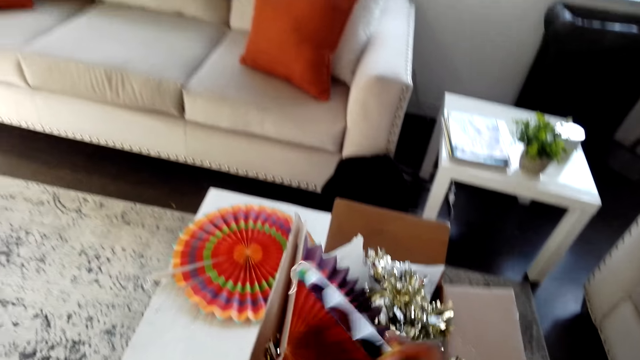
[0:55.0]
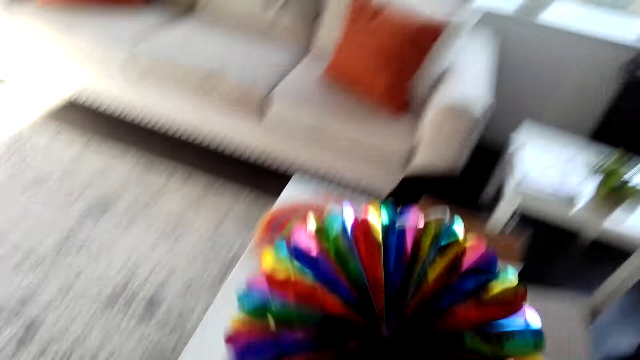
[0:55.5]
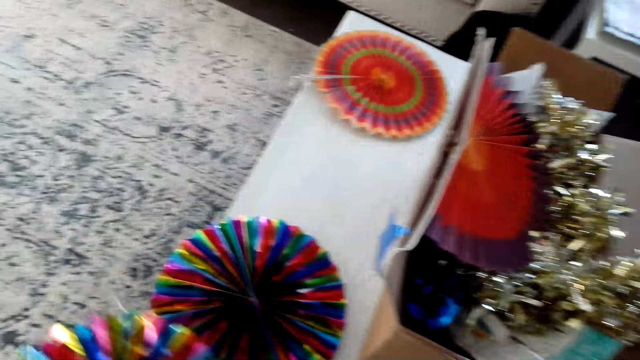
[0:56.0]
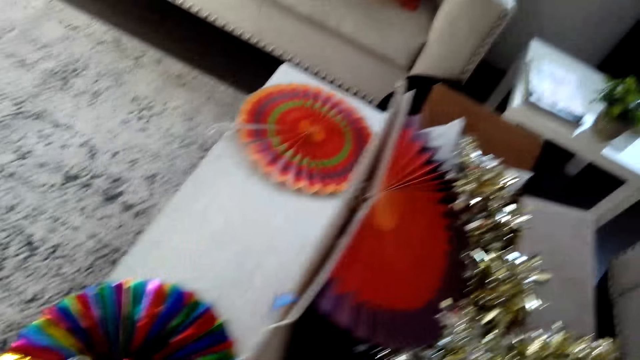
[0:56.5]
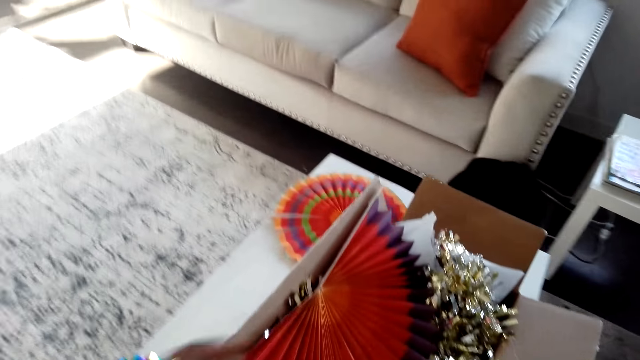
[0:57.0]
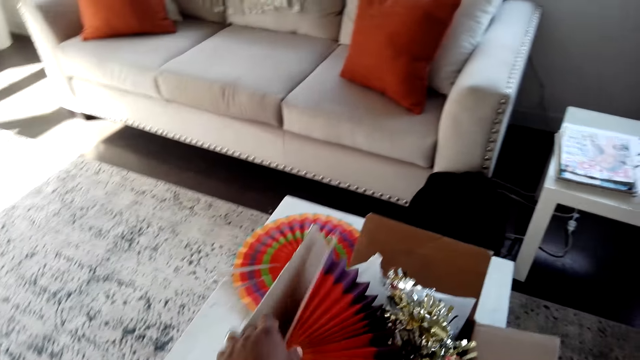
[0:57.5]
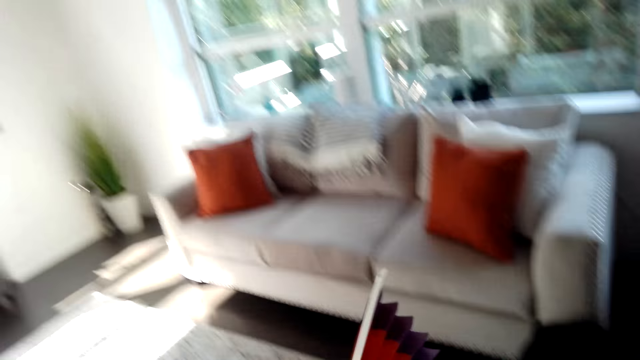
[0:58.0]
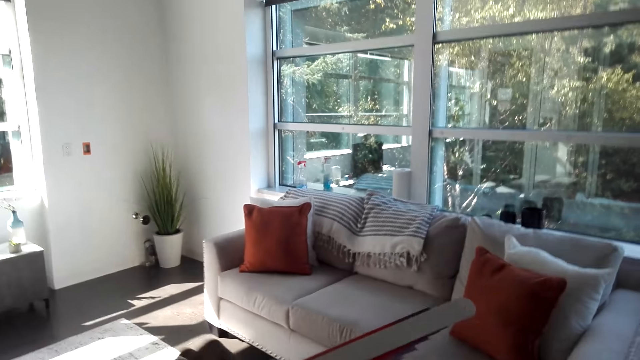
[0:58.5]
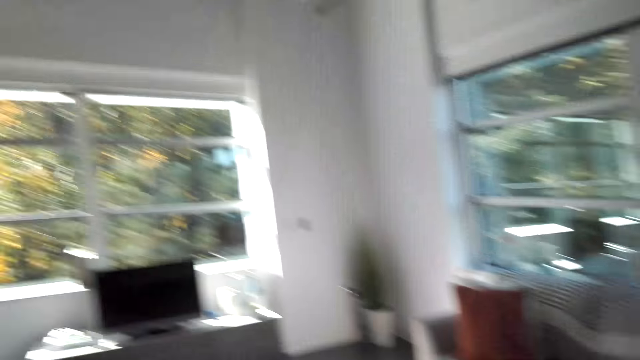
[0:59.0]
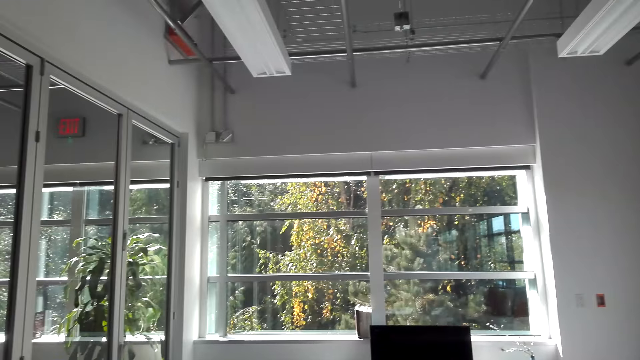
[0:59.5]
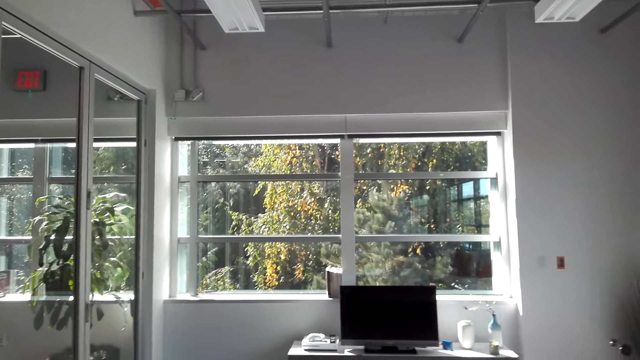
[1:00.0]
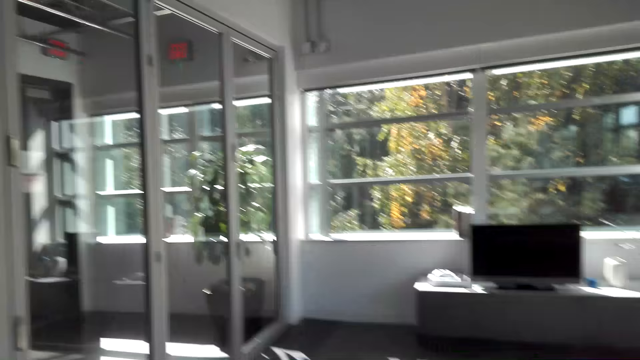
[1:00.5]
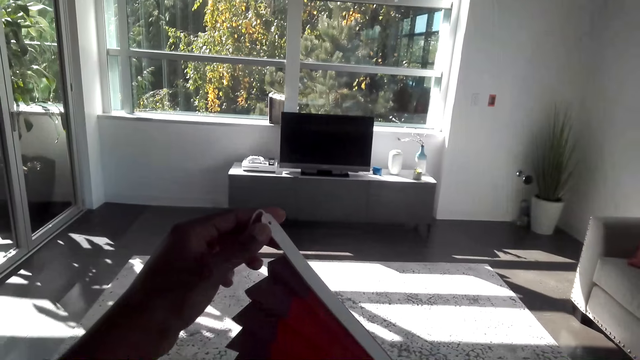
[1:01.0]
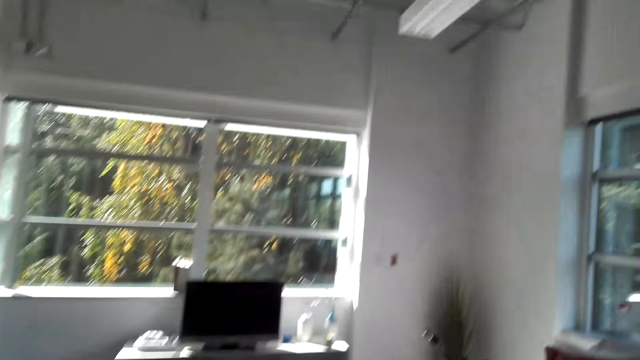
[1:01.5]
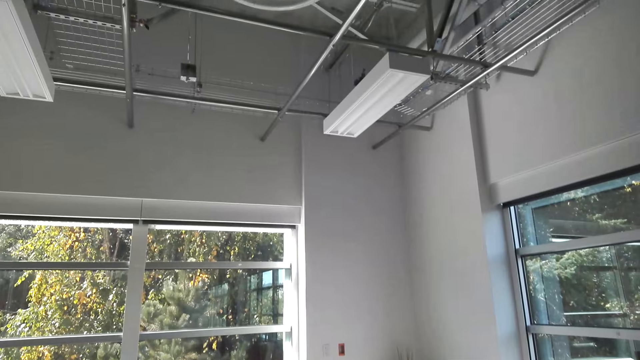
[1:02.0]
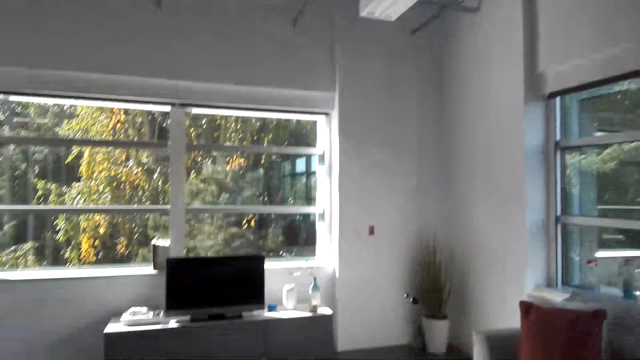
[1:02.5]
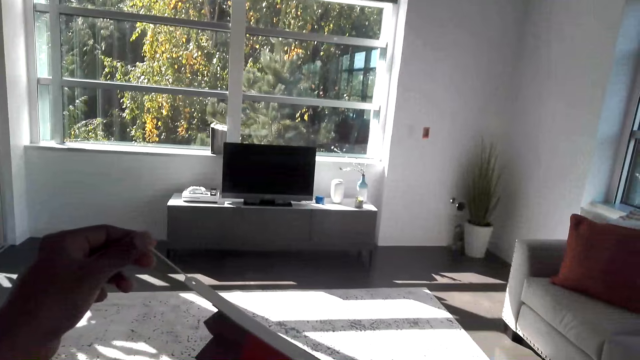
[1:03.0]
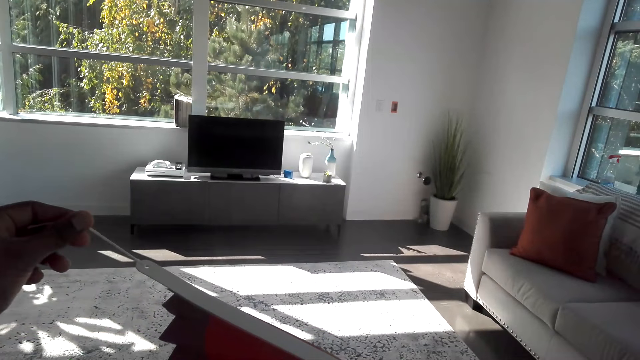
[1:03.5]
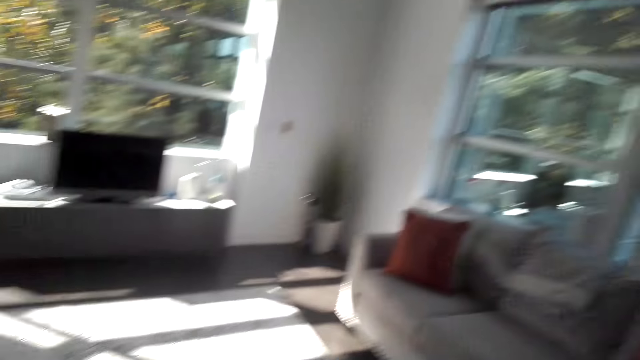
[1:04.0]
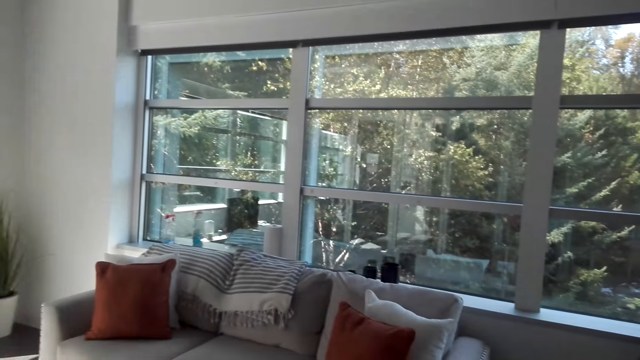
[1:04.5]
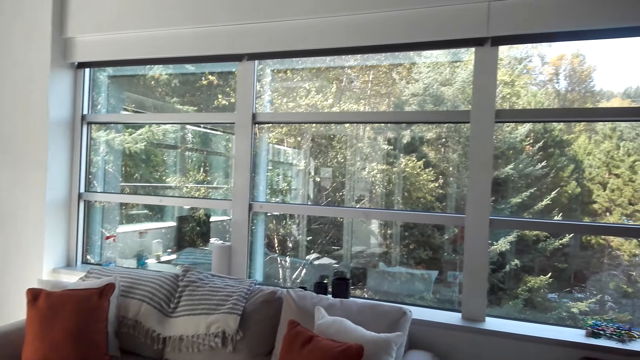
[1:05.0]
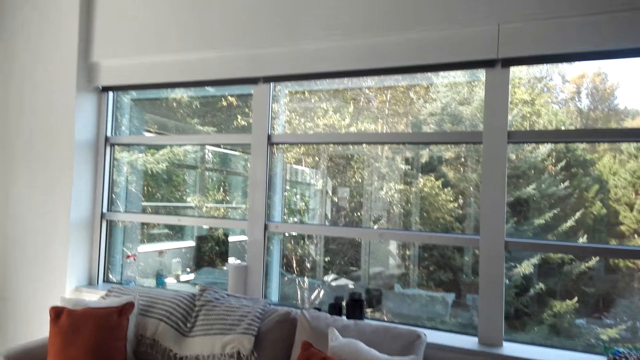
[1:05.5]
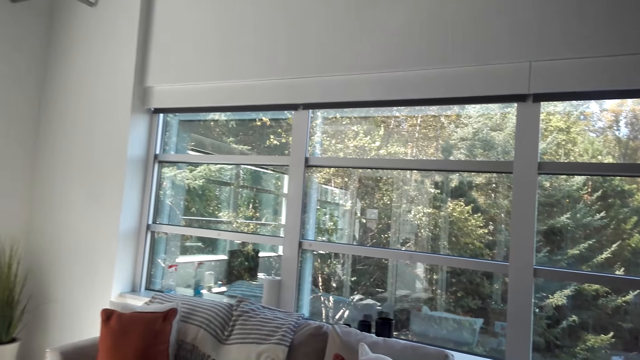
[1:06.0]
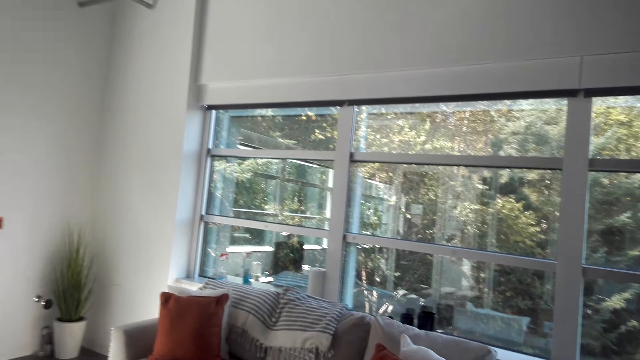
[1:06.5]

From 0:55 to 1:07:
The camera wearer picks up a paper fan and puts the paper fan on the table. He picks up the paper fan. He looks around. He looks at the paper fan in his hand. He touches the strings.

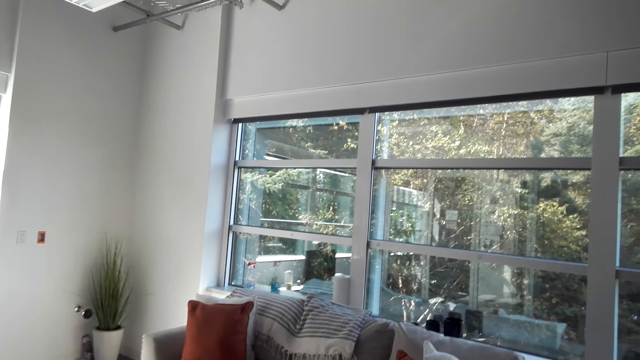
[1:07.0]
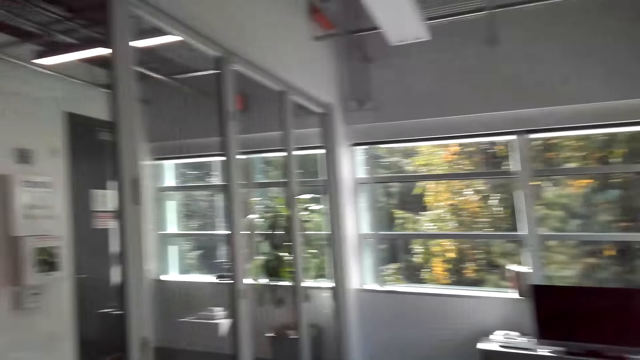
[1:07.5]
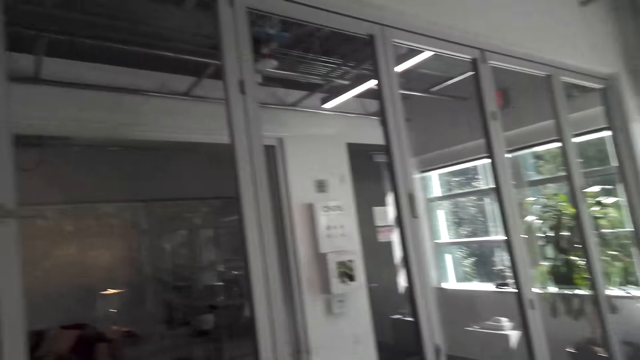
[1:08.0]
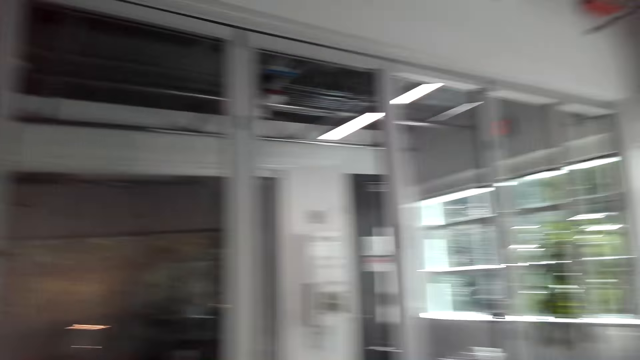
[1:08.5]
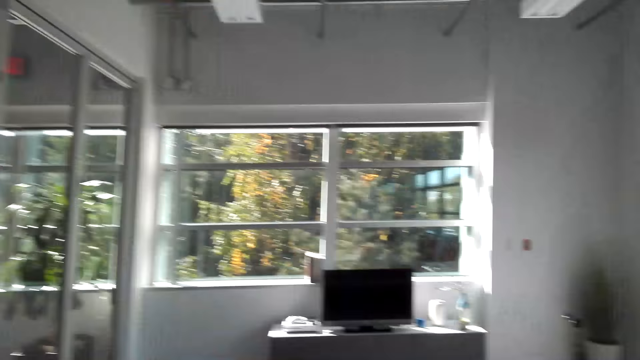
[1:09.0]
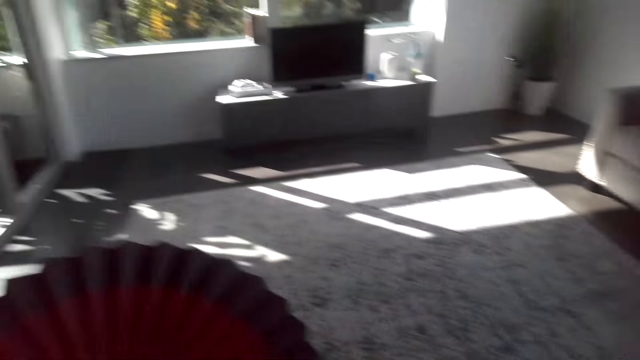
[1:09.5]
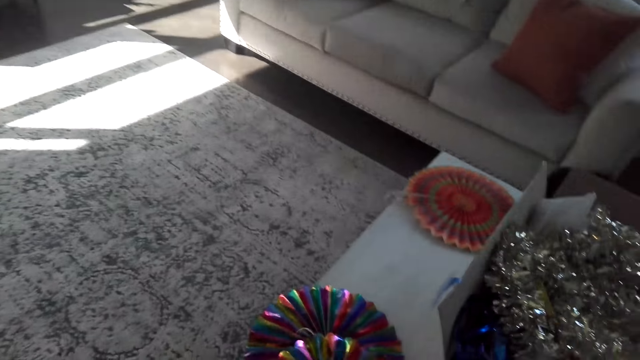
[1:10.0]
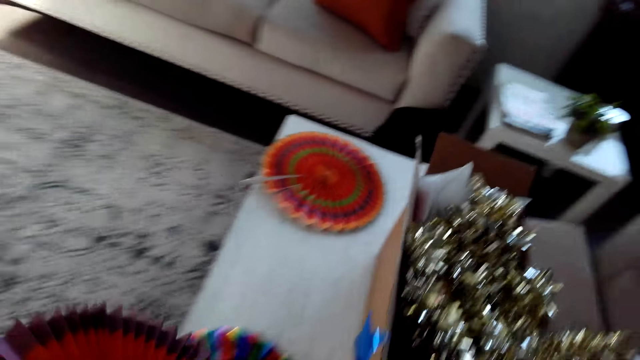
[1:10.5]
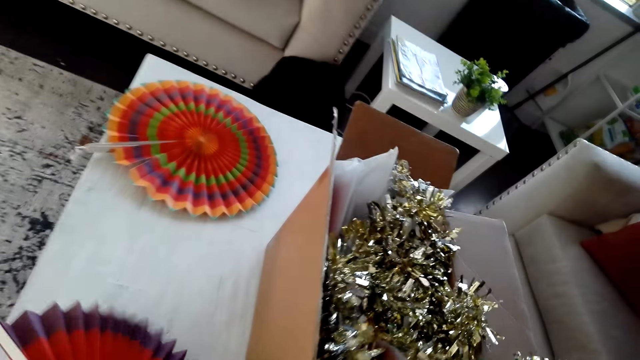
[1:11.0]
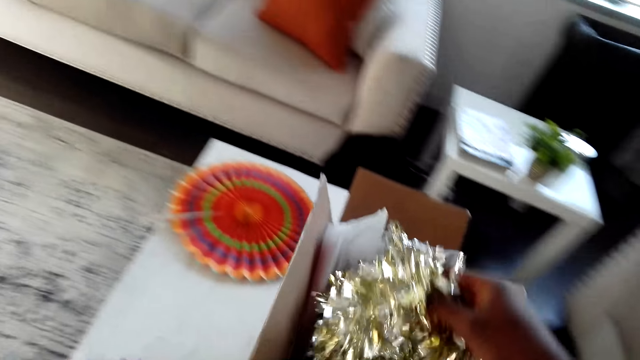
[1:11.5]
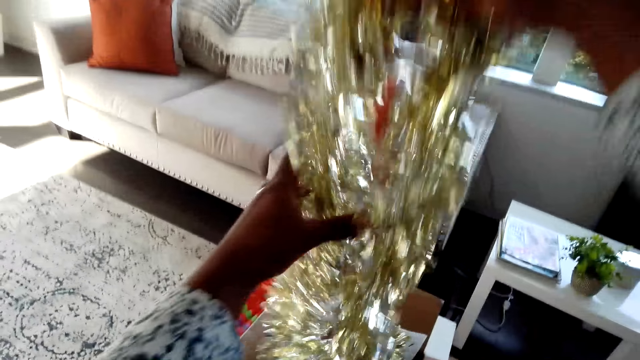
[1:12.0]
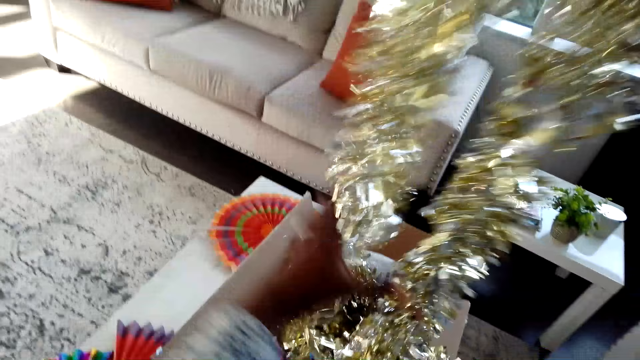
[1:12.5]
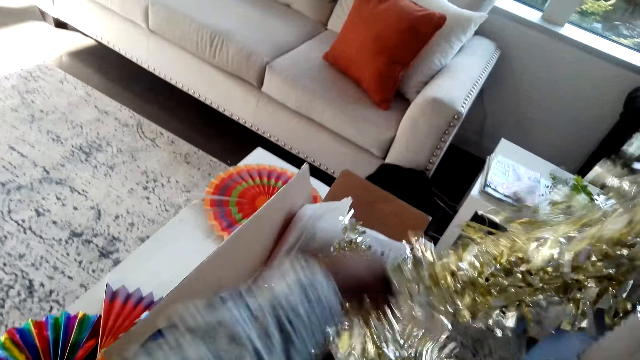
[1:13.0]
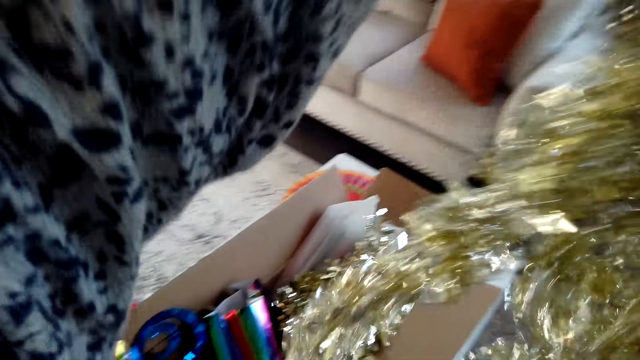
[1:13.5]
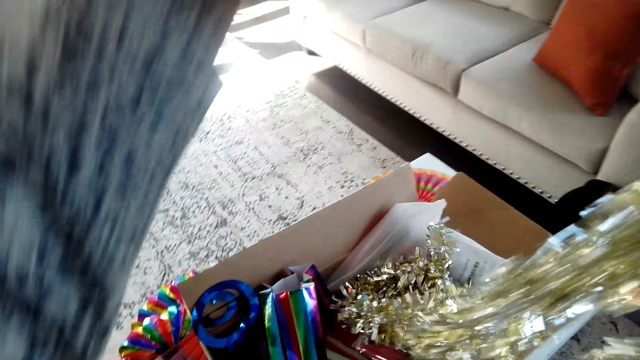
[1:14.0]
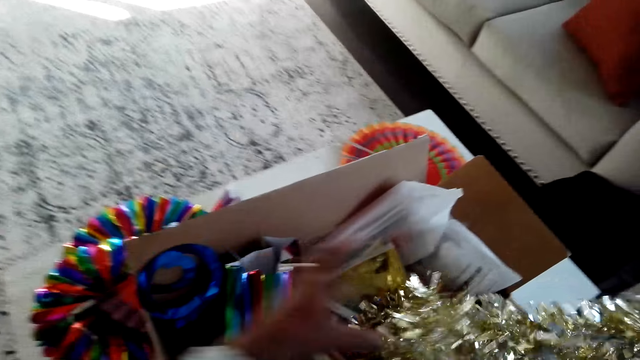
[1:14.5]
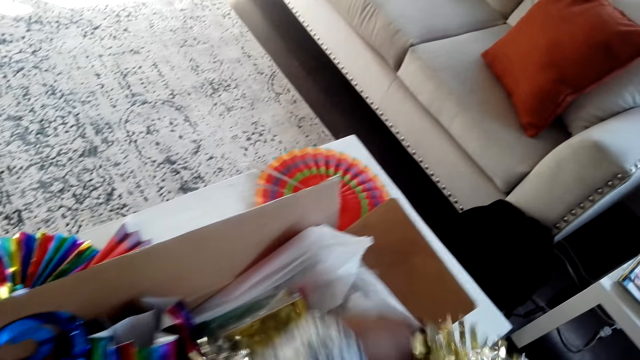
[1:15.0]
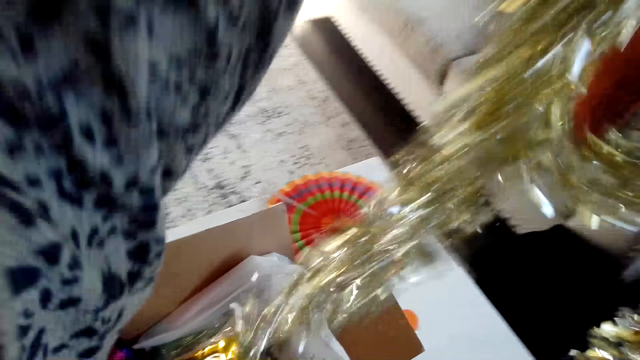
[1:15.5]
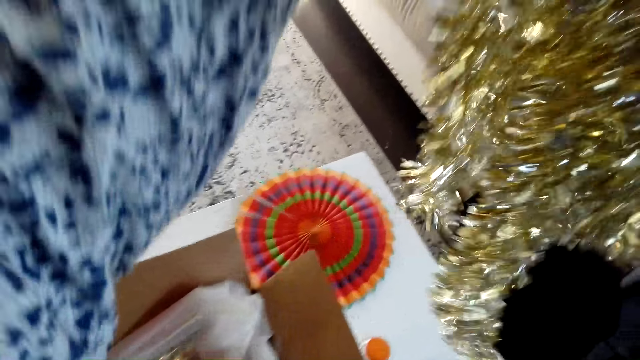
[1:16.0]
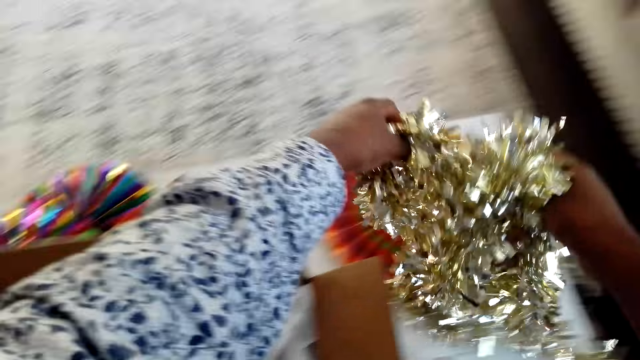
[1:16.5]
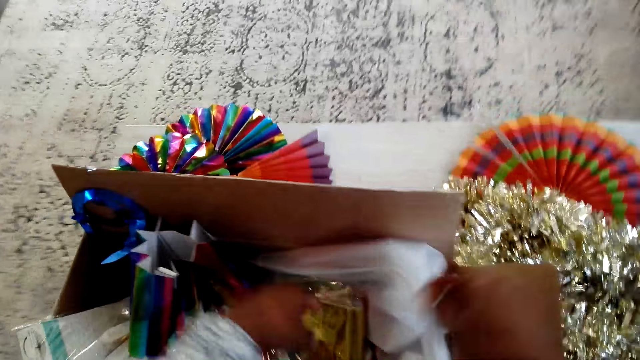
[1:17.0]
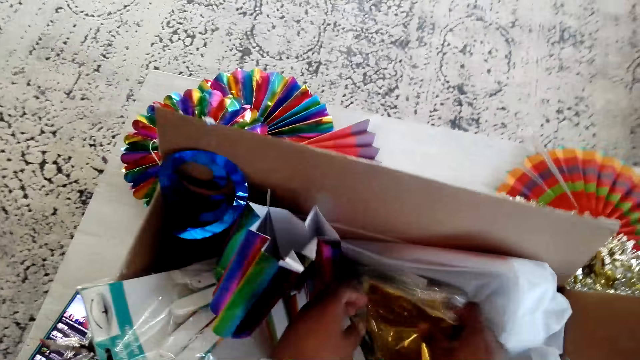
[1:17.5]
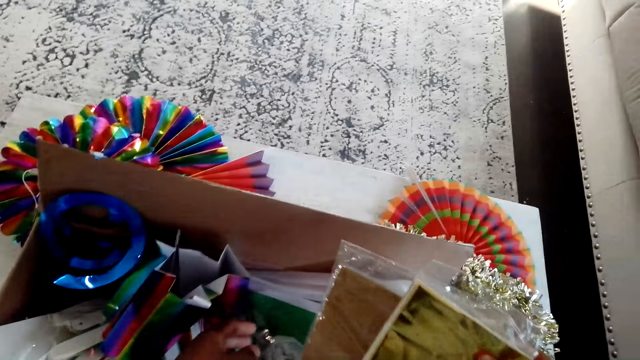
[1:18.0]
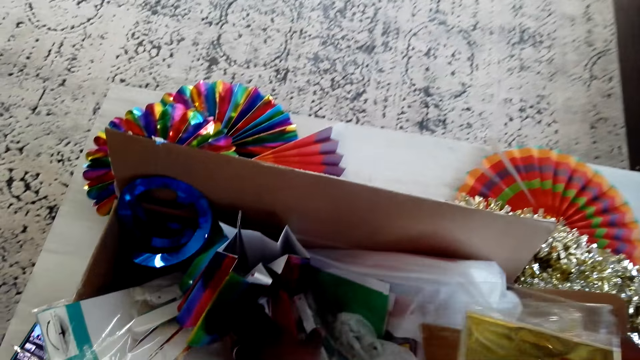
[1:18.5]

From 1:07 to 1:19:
The camera wearer looks around. They put a paper fan on the table. They pick up the Hawaiian lei flower or tinsel. They lift up the tinsel. They put the Hawaiian lei flower on the table. They pick up a decorative paper.
